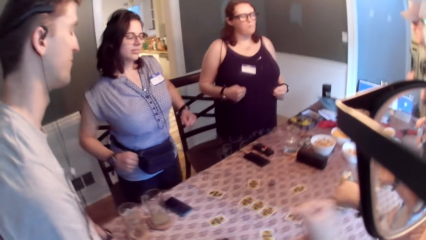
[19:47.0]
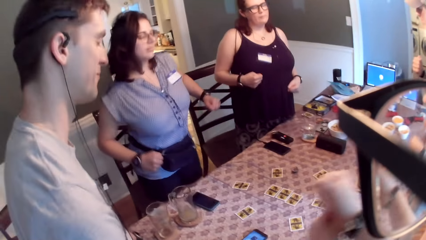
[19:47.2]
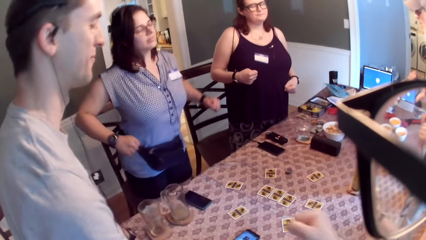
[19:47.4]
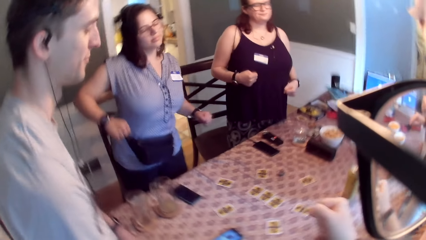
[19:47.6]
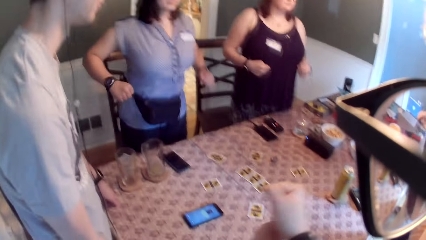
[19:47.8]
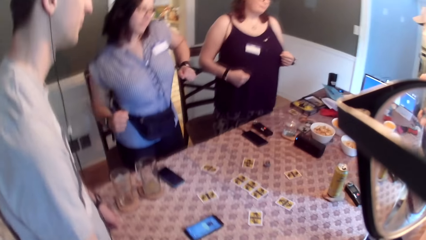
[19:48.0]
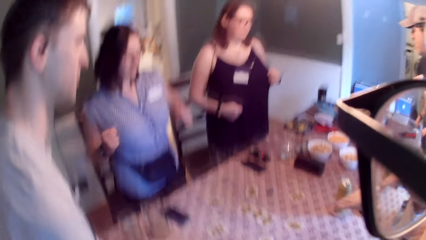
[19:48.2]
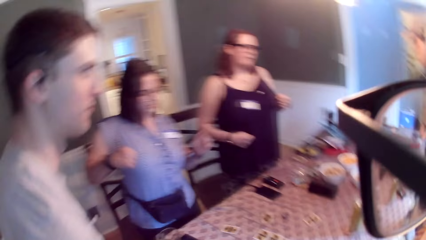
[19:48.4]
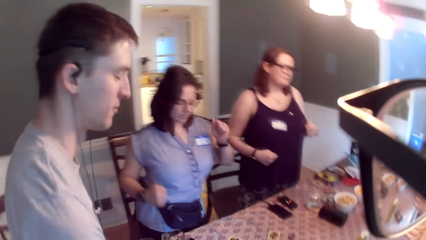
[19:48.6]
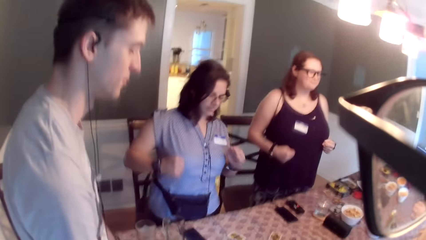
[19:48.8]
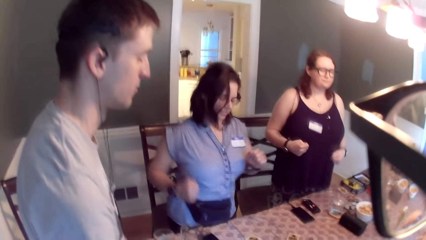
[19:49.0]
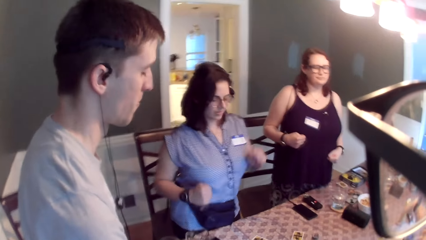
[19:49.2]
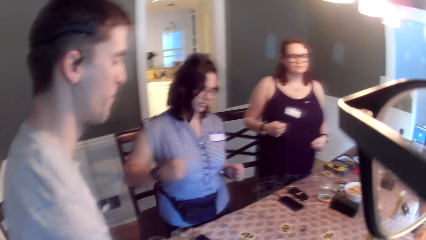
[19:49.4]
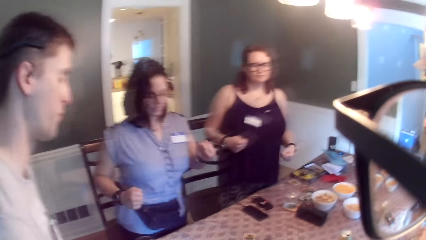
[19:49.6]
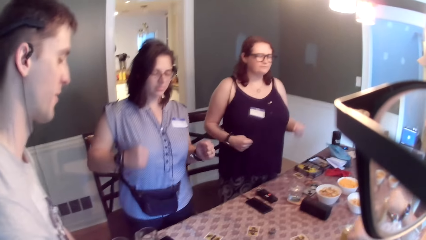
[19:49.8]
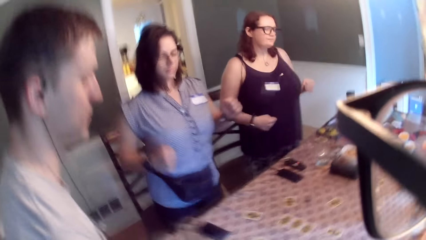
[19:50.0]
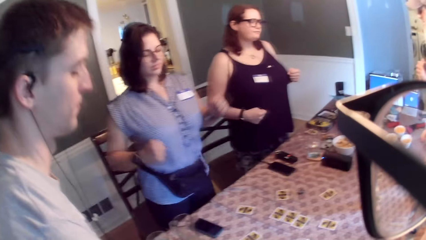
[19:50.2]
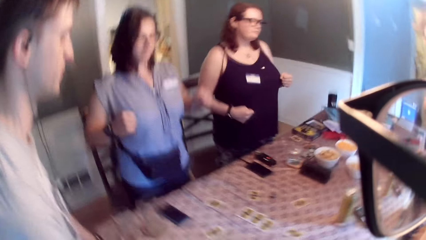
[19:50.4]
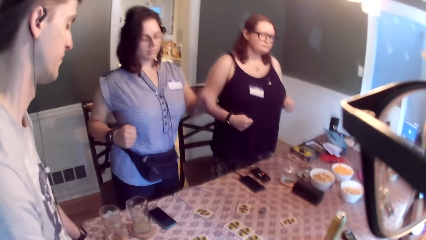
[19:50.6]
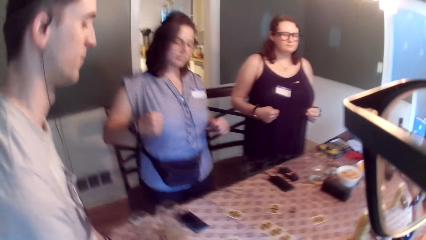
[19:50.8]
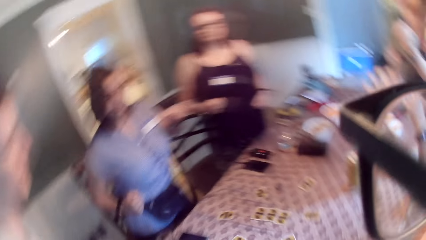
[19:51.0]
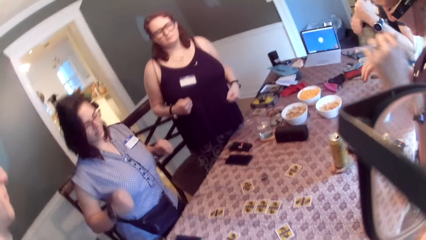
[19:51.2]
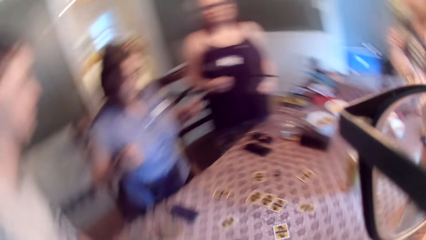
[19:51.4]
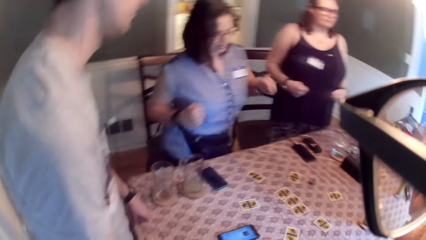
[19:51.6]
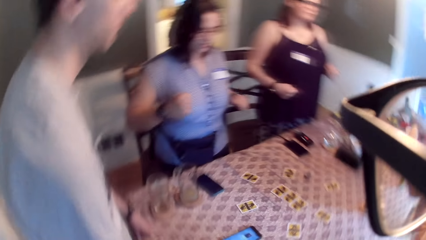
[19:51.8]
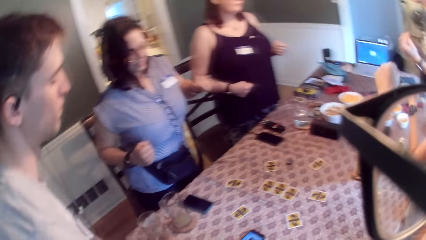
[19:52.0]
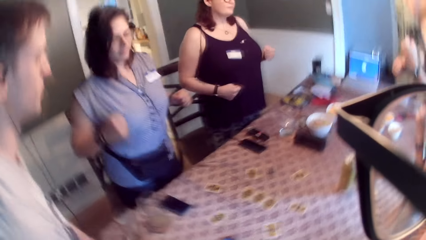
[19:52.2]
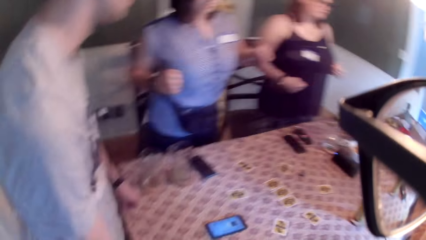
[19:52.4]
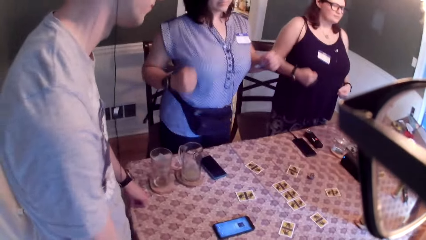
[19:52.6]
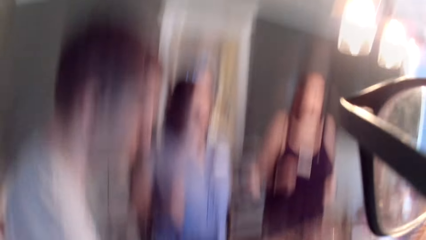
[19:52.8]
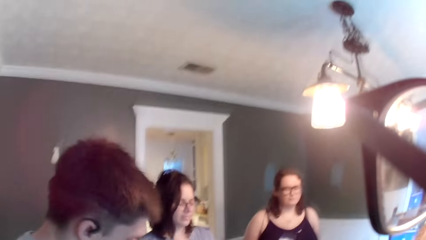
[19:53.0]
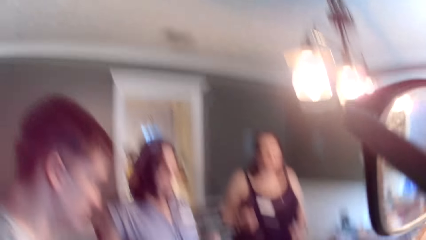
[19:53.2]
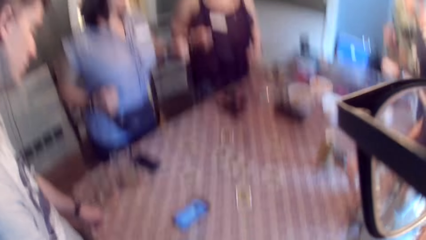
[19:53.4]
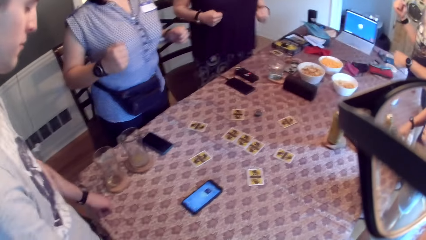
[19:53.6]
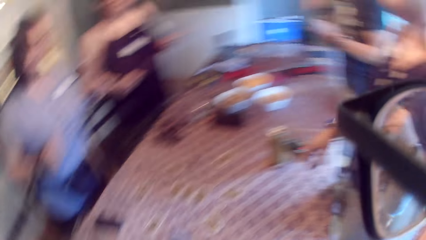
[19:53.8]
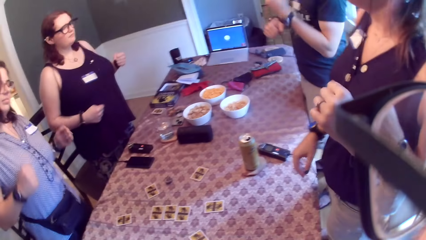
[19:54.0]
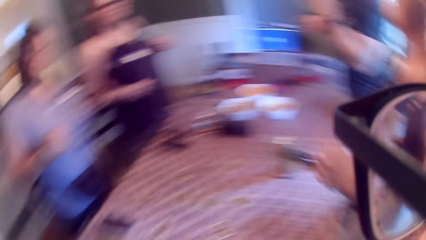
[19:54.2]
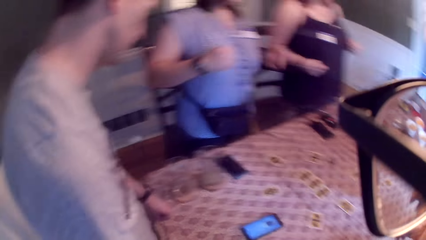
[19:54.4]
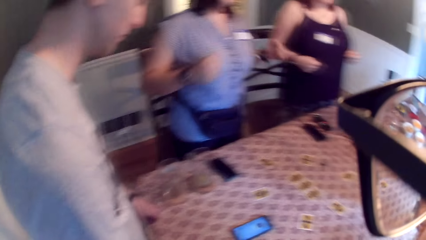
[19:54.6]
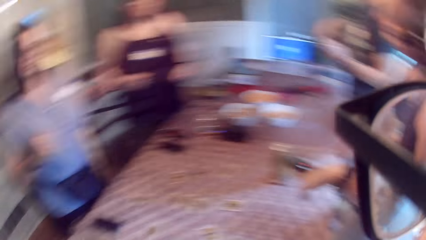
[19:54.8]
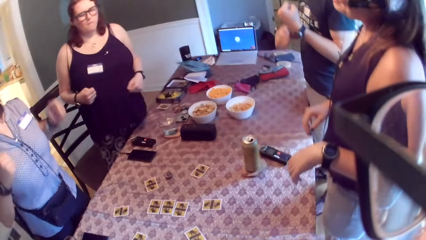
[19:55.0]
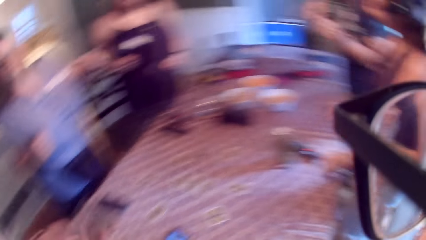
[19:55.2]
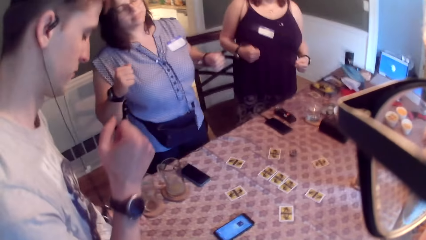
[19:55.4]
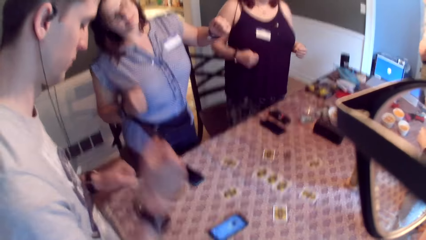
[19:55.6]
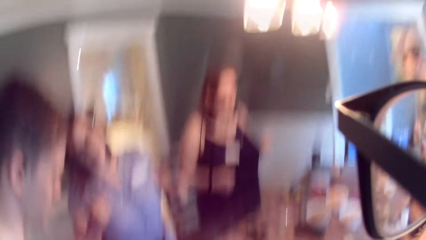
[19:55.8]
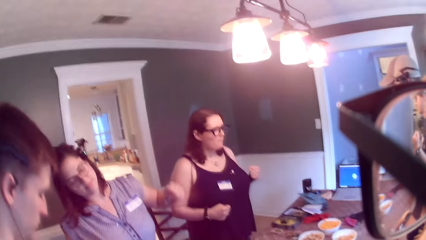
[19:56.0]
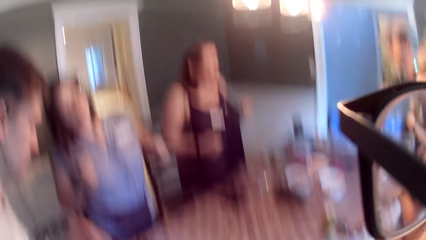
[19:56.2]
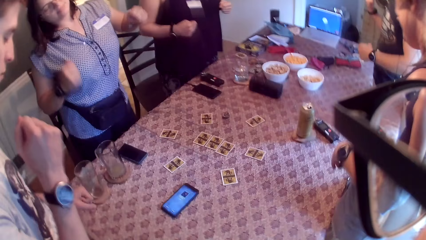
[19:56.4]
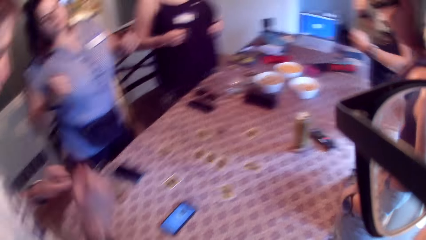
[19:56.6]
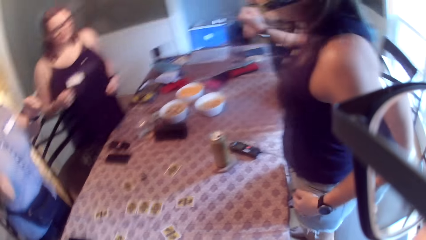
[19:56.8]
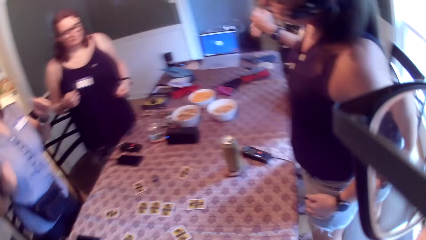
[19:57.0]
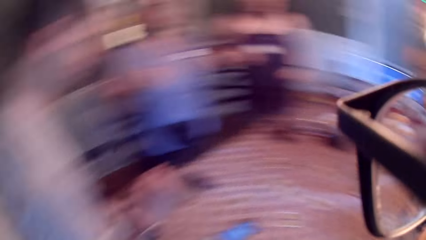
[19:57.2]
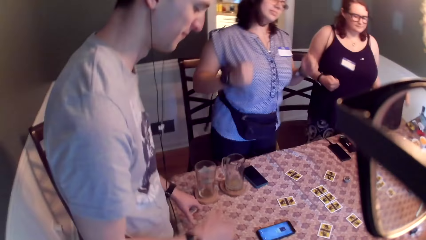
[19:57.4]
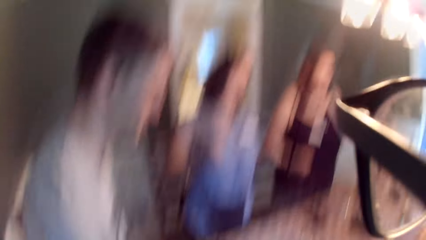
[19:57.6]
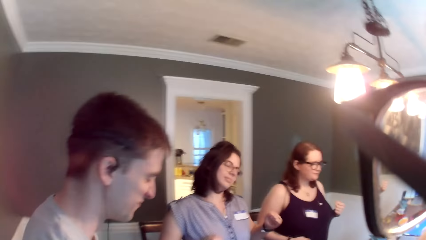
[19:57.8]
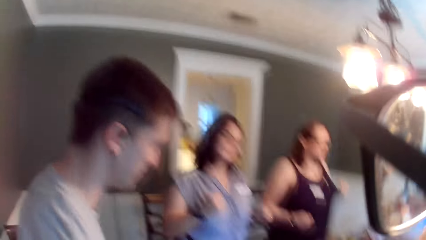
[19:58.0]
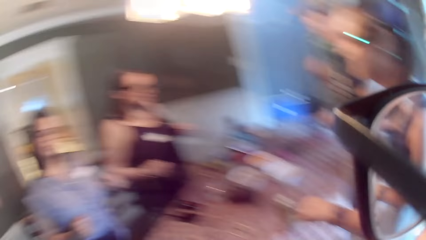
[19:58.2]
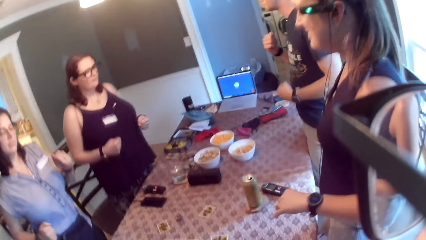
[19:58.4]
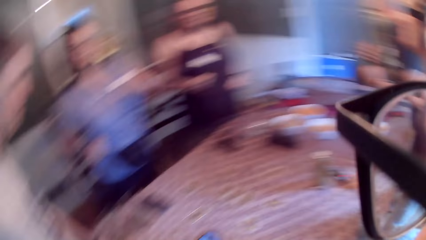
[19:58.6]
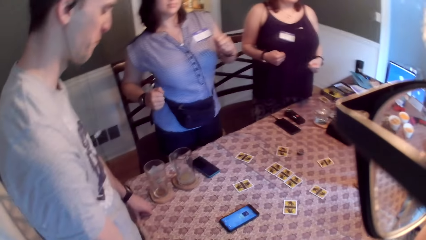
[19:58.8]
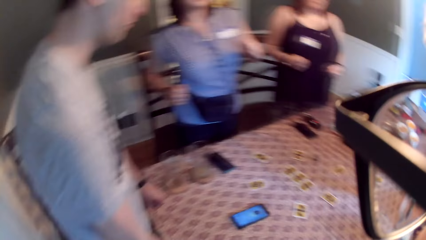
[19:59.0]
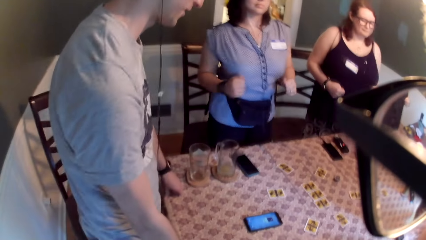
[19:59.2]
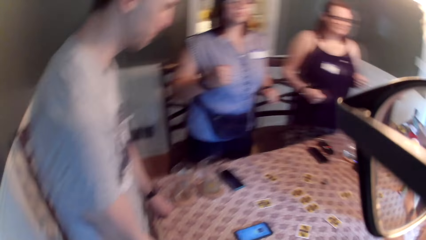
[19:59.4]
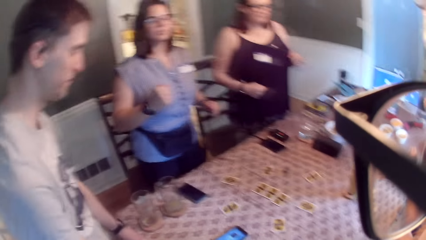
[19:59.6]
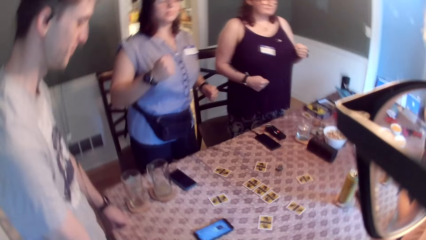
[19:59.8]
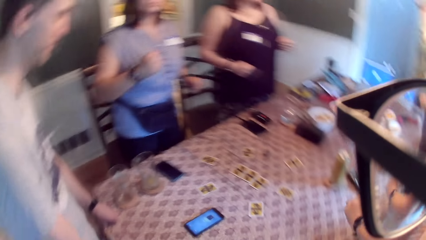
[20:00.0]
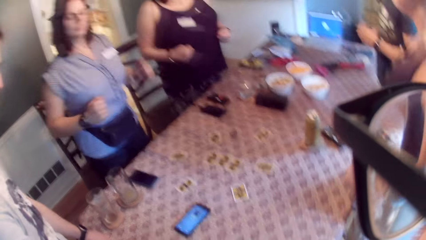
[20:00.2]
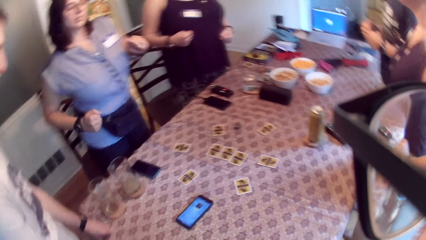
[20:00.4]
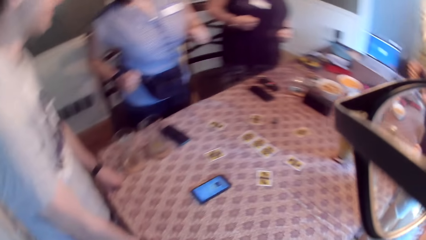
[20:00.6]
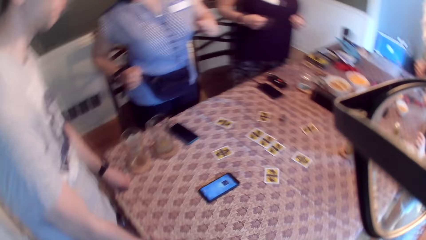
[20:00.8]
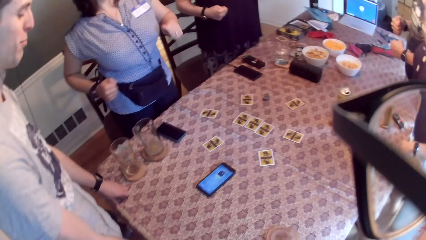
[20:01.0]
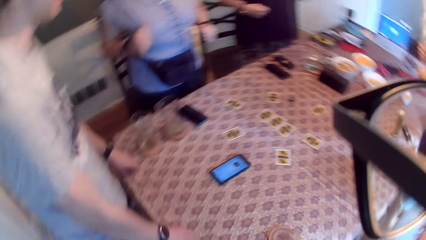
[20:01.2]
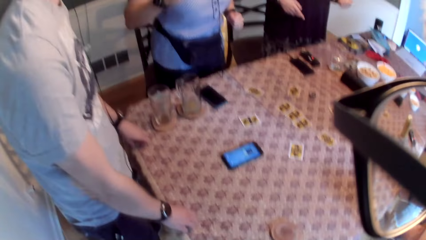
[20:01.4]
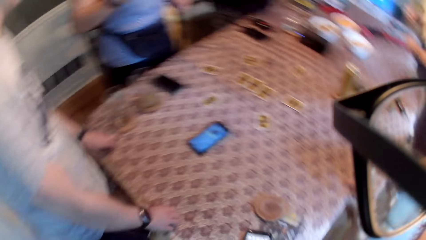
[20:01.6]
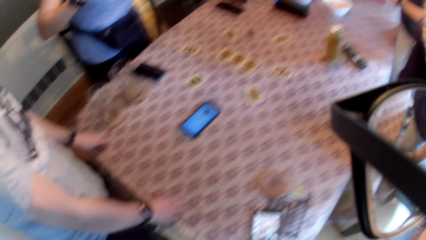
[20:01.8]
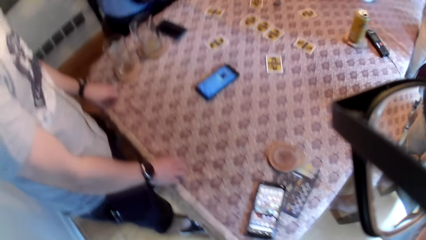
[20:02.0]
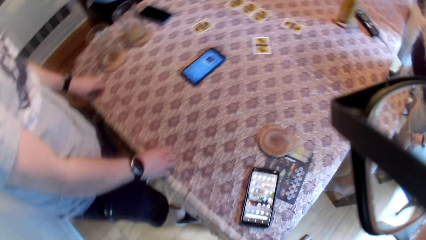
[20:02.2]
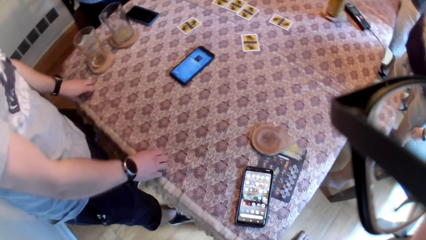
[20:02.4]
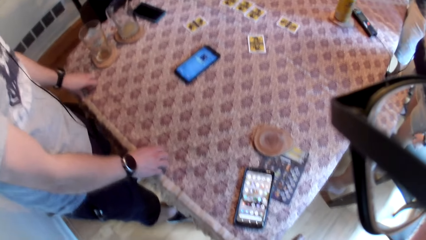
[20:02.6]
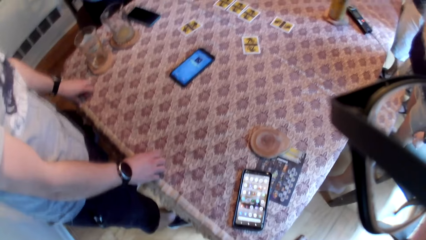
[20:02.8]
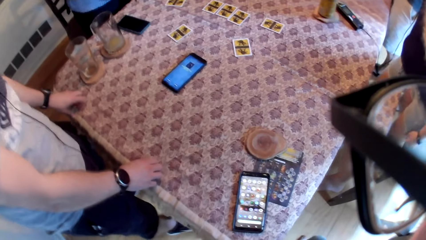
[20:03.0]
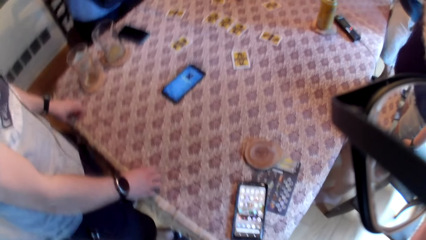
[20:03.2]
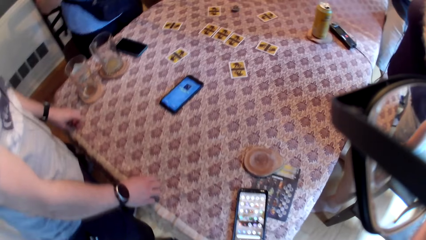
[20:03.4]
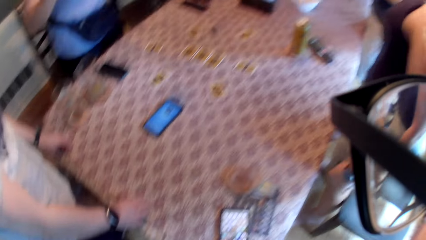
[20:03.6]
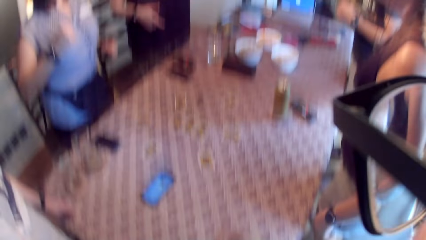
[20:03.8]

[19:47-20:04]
The camera wearer dances.
